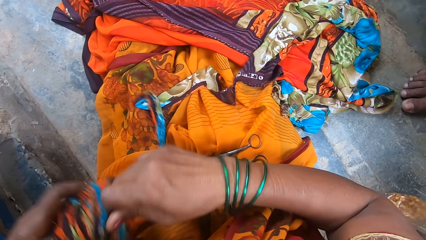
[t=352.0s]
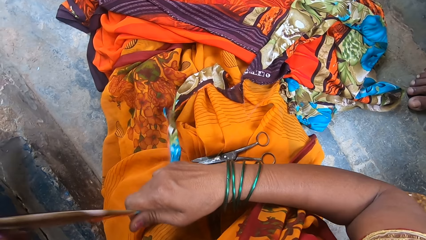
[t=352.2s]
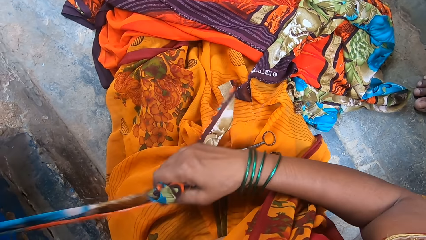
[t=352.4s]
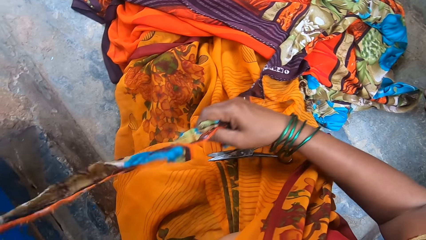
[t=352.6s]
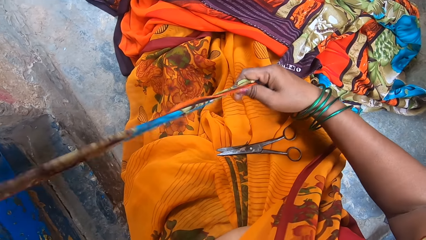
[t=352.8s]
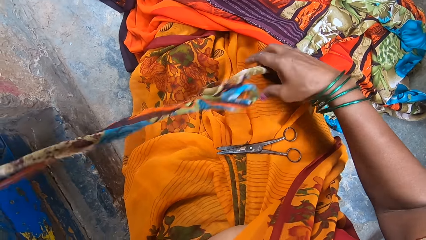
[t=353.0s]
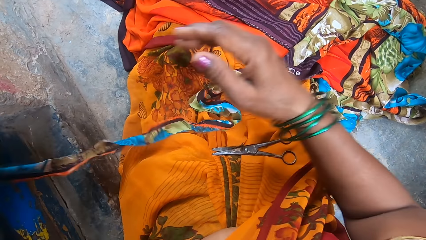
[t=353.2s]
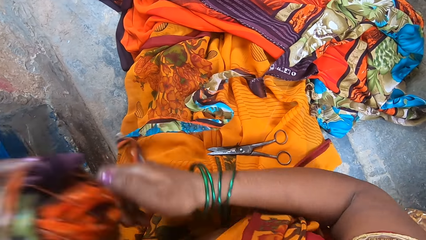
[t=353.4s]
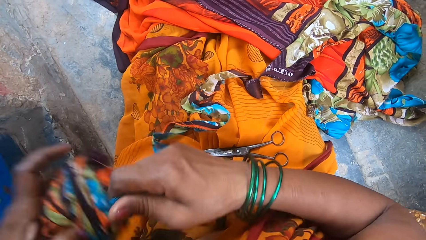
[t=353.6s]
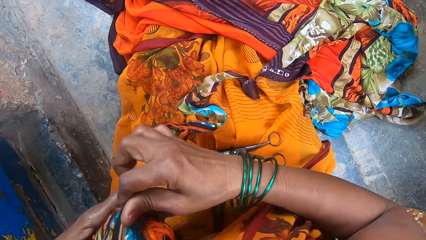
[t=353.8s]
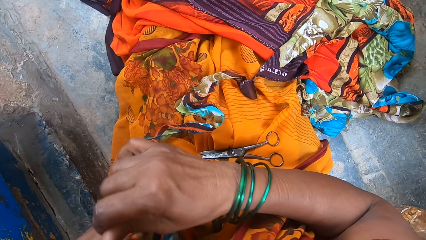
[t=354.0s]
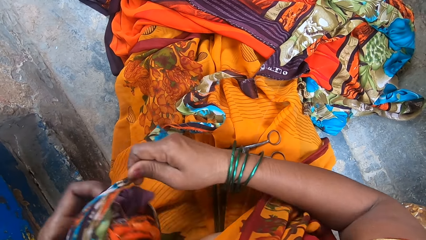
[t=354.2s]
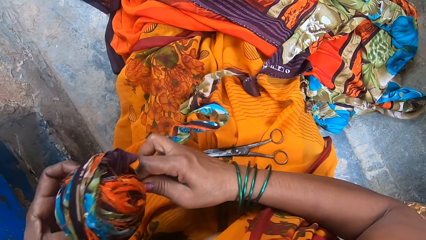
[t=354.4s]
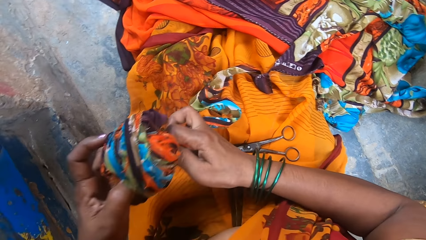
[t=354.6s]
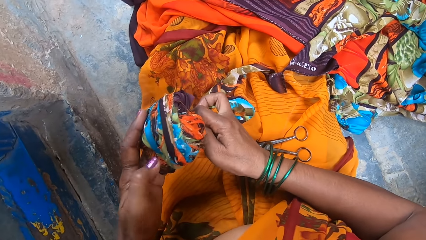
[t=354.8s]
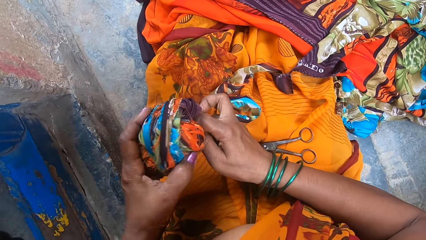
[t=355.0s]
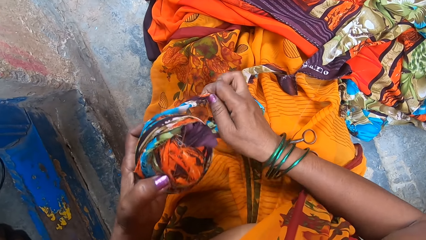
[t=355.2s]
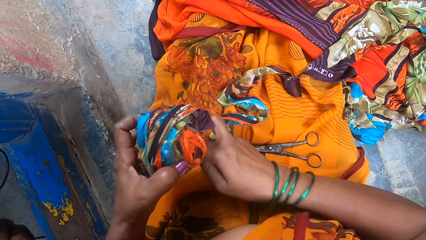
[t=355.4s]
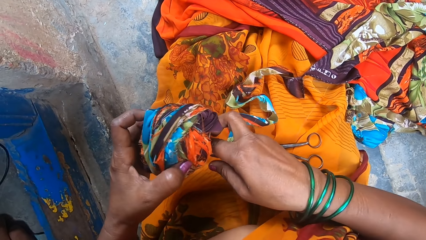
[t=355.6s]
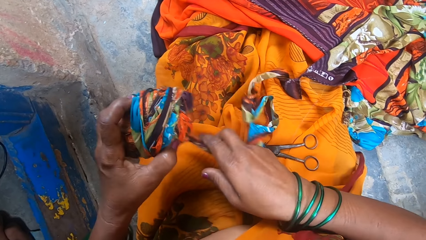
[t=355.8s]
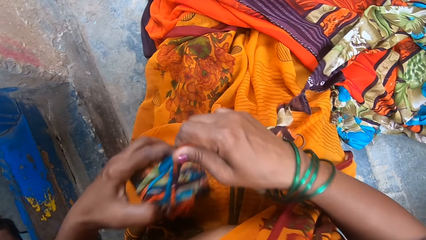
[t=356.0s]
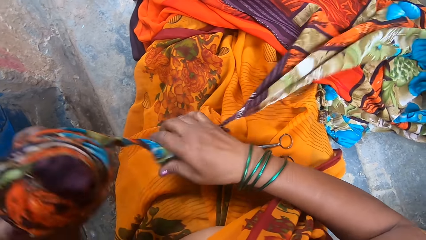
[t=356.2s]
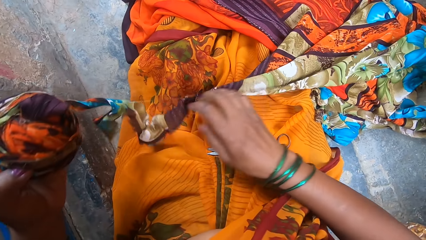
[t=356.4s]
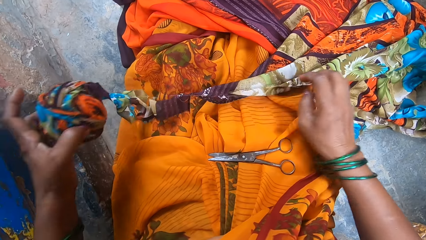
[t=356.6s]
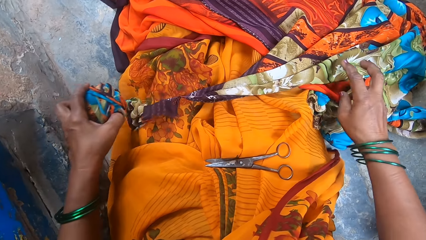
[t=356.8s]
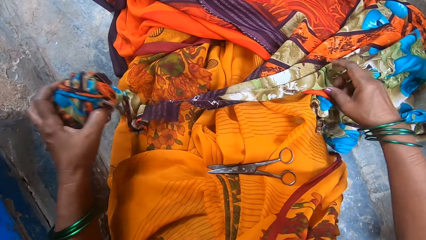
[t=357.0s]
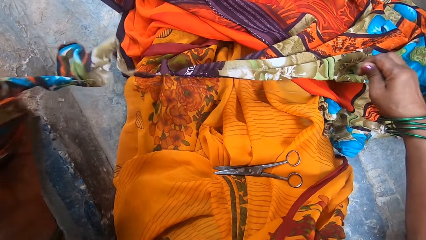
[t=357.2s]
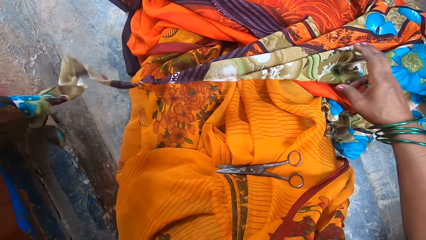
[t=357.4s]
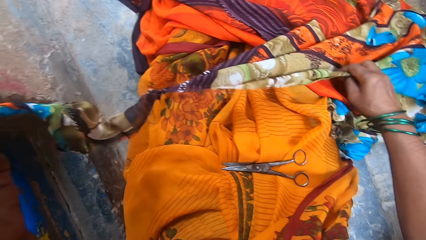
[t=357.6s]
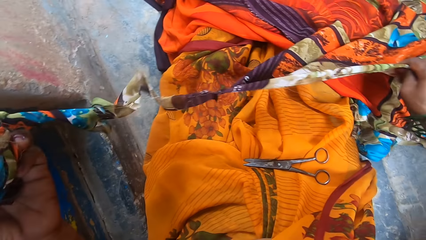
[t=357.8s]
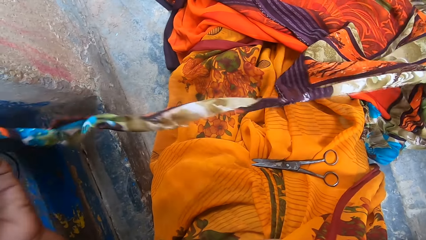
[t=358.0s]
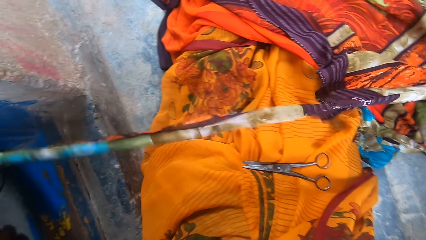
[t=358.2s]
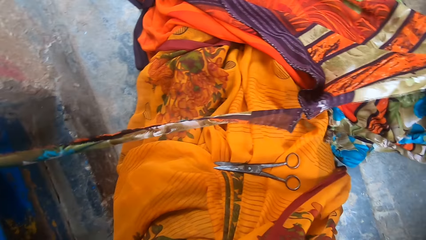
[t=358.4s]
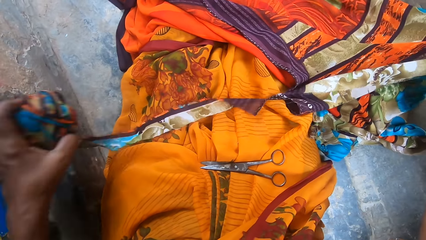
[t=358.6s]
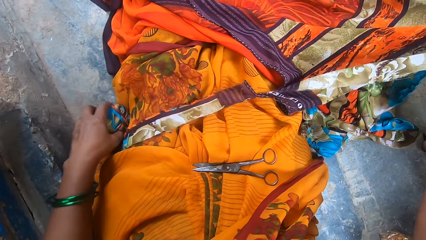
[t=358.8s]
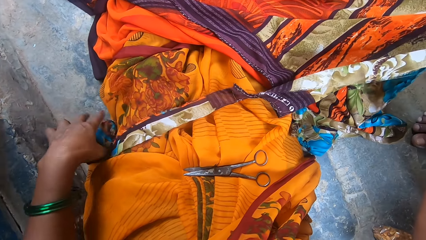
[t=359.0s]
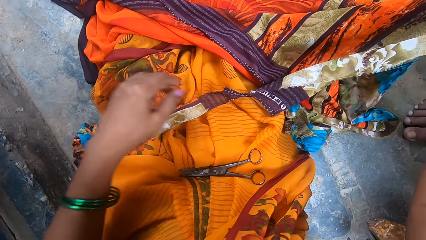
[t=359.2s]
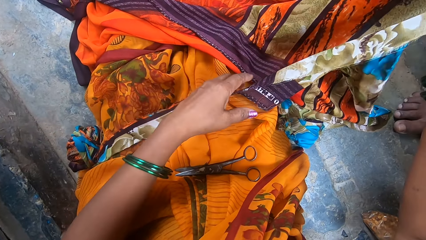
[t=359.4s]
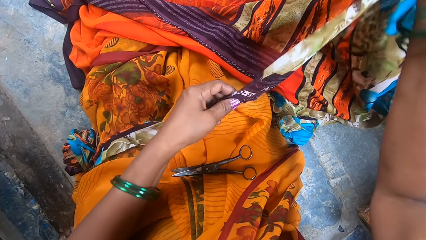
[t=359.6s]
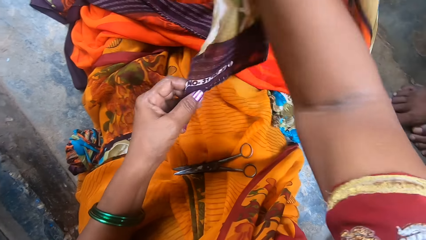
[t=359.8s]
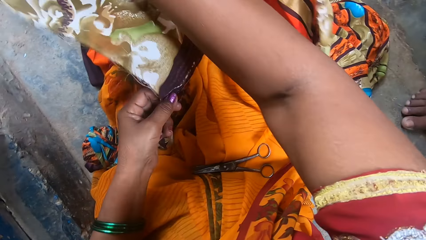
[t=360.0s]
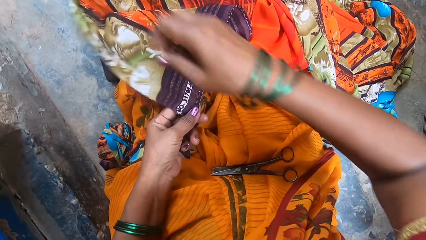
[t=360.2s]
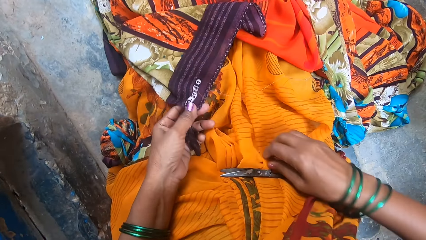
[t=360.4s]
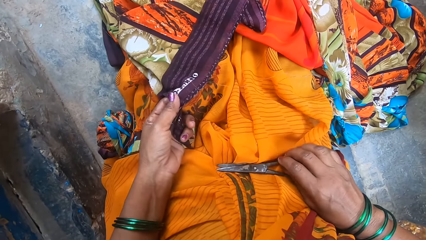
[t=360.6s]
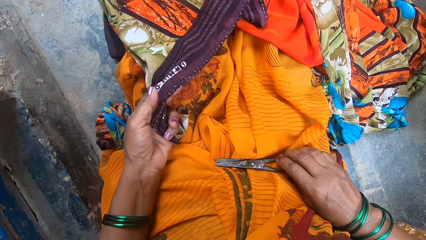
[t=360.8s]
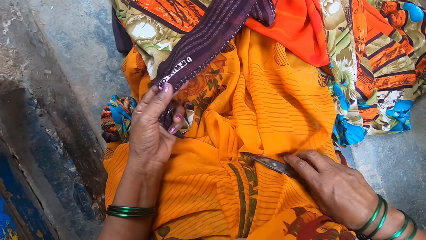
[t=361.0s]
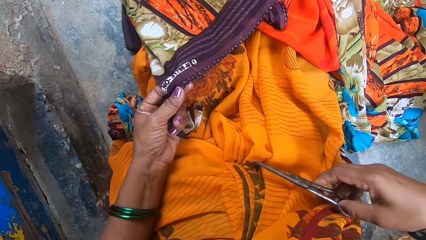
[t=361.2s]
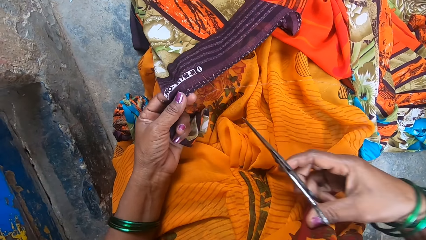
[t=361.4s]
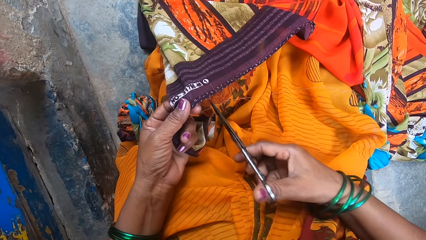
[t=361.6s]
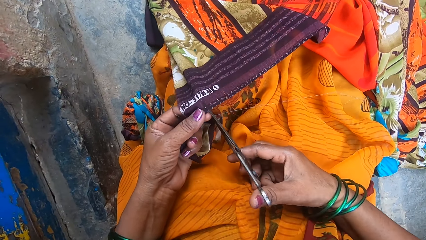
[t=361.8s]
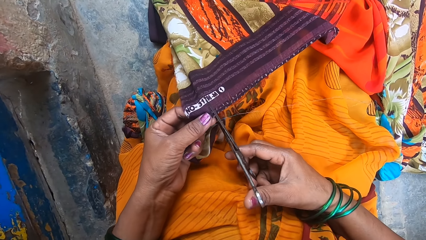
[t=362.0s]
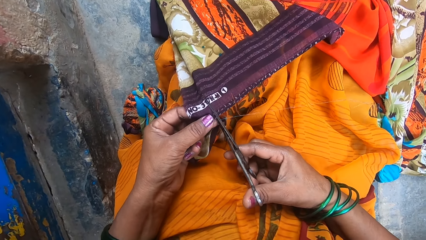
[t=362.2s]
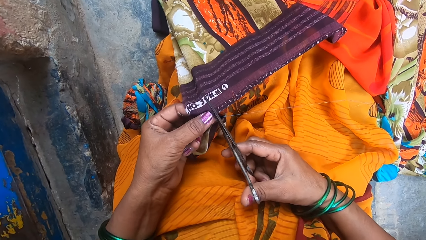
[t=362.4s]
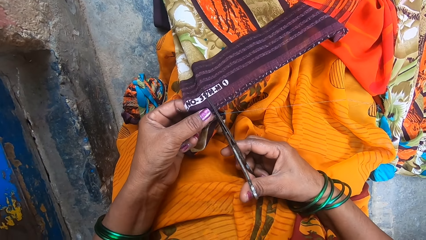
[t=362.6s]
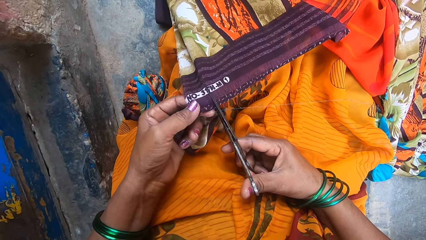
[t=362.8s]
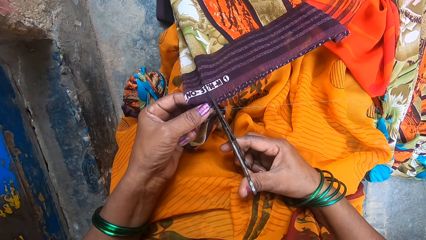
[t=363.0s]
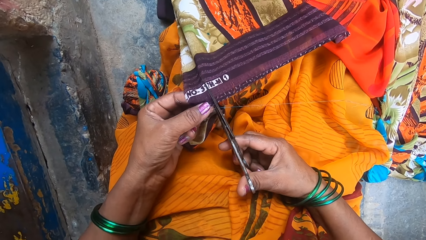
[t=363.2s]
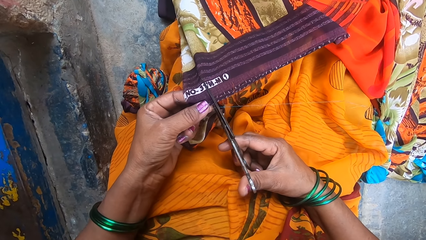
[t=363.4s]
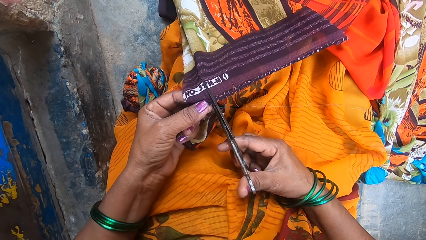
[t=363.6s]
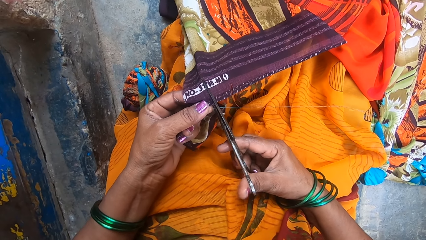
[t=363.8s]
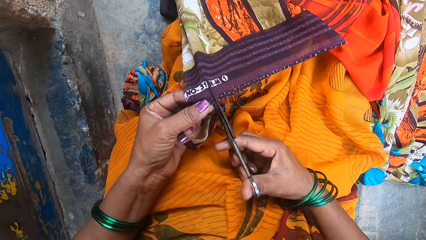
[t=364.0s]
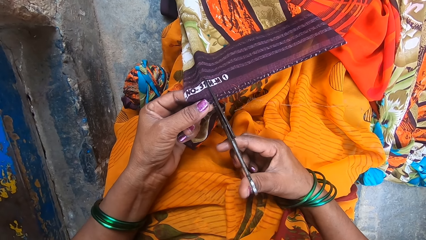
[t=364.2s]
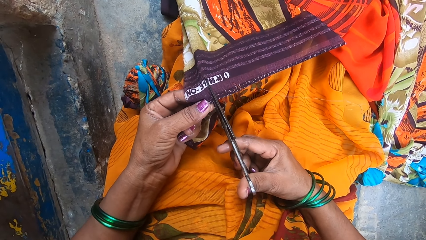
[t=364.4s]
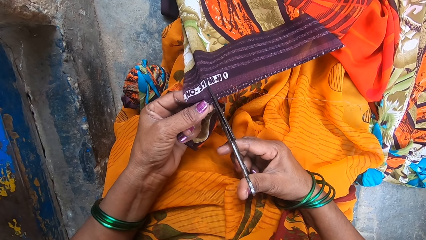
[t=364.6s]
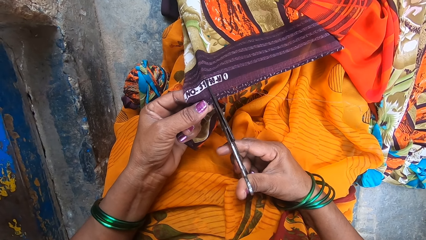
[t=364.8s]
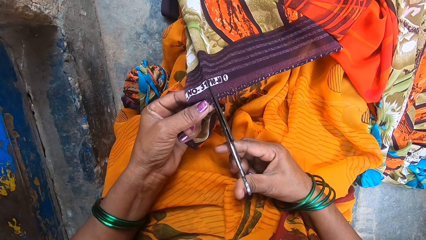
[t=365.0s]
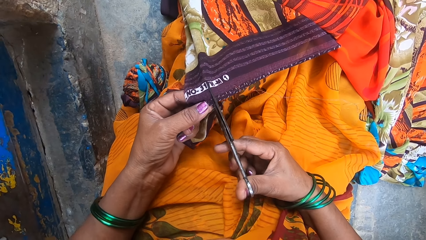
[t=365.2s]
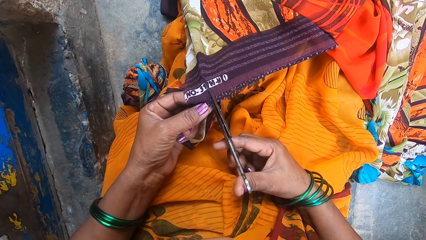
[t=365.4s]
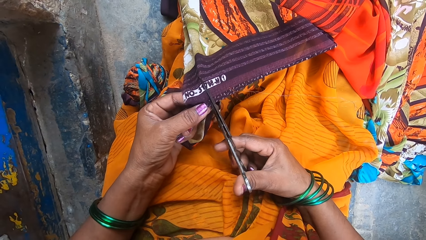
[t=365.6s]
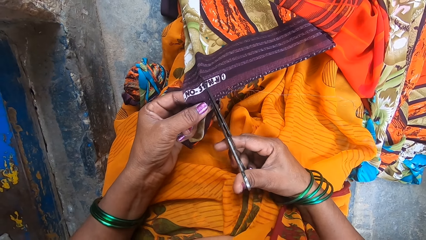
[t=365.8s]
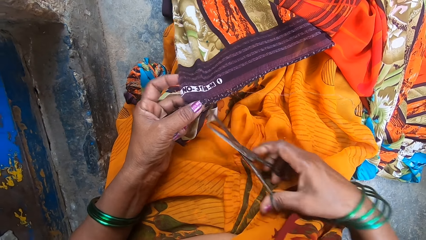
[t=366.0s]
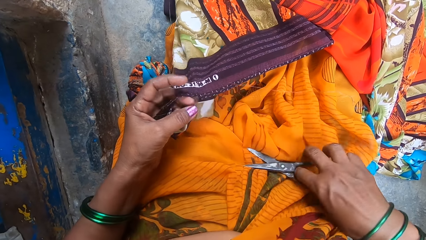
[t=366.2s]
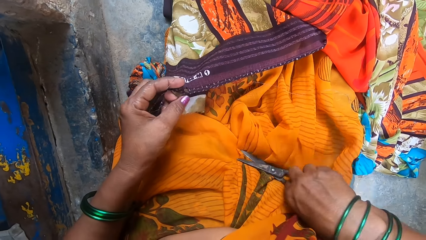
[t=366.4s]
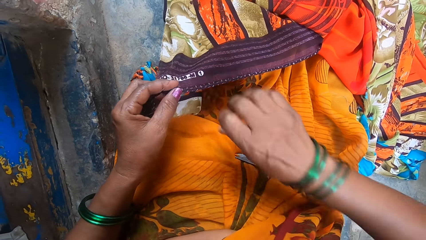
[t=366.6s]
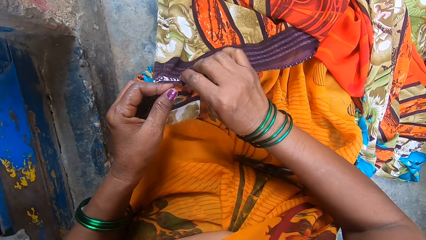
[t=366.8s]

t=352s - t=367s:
The camera wearer picks a scissor from her cloth. She cuts the cloth with the scissor. She puts the scissor on the cloth.
